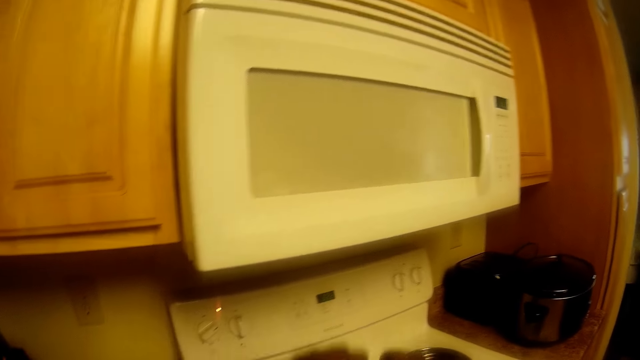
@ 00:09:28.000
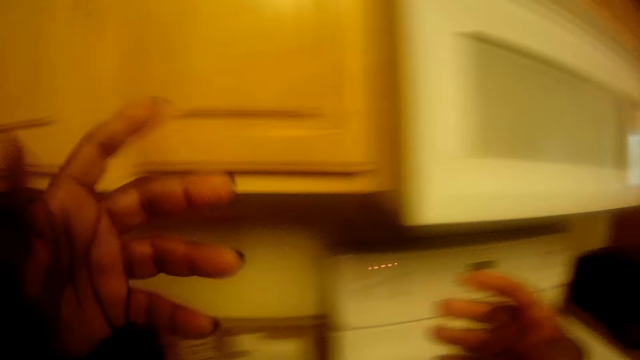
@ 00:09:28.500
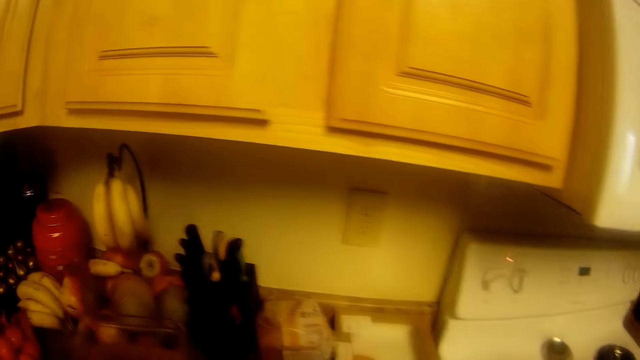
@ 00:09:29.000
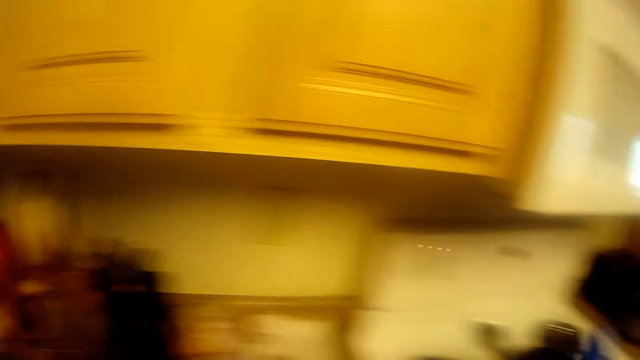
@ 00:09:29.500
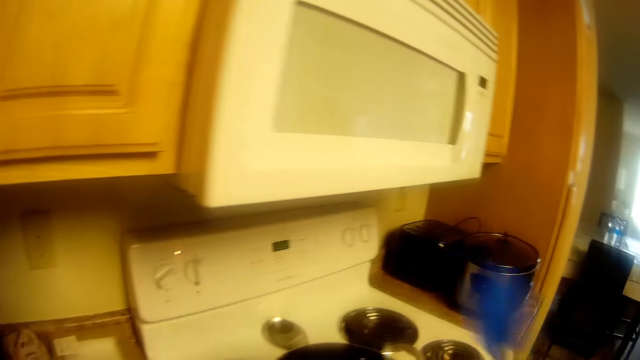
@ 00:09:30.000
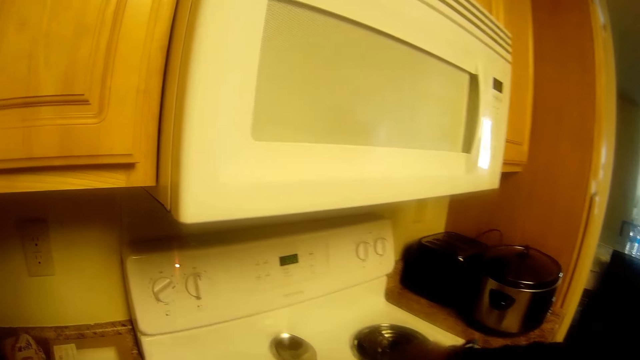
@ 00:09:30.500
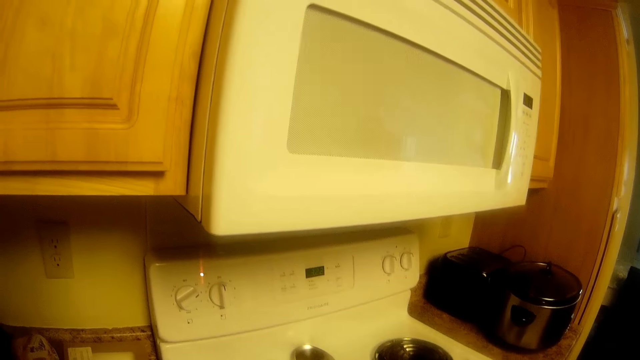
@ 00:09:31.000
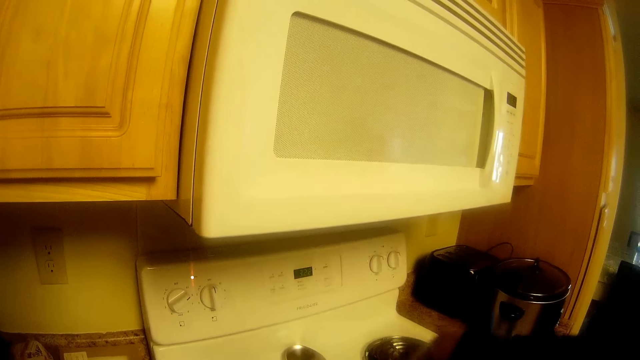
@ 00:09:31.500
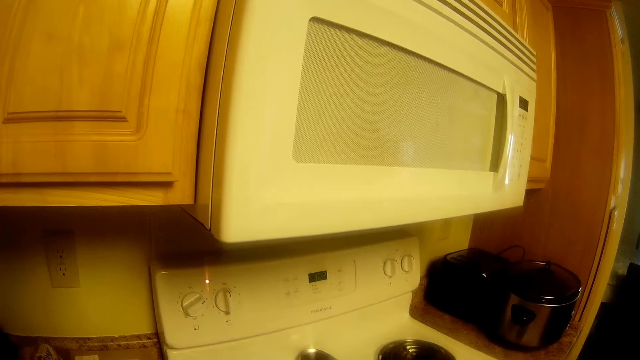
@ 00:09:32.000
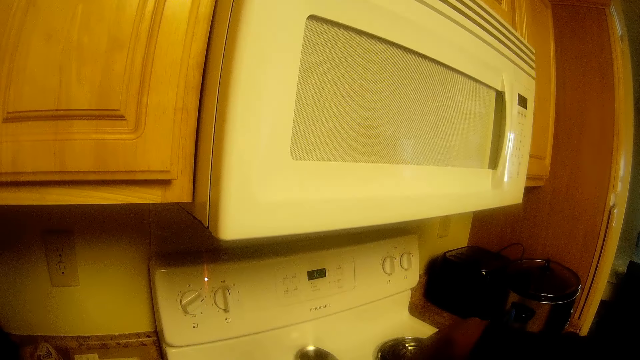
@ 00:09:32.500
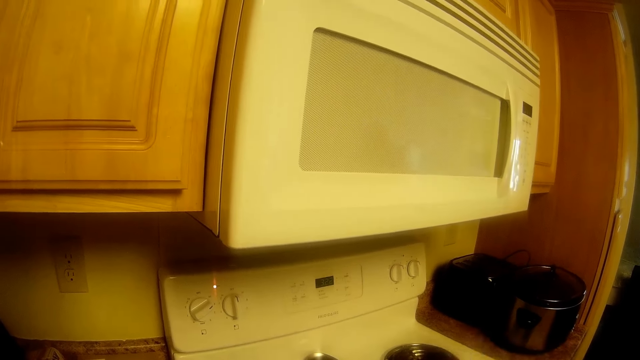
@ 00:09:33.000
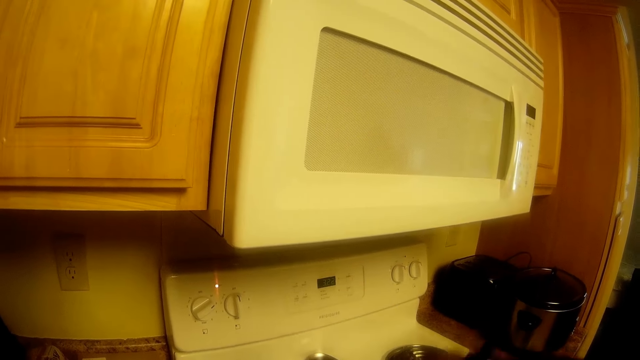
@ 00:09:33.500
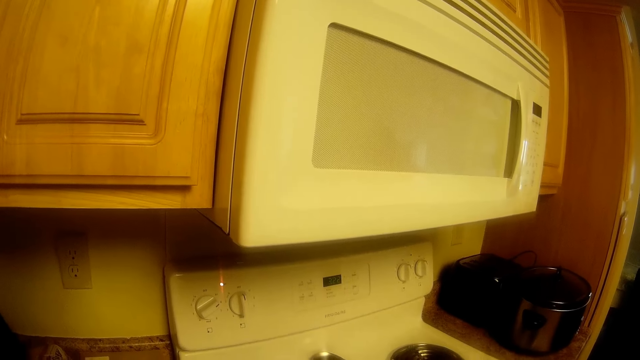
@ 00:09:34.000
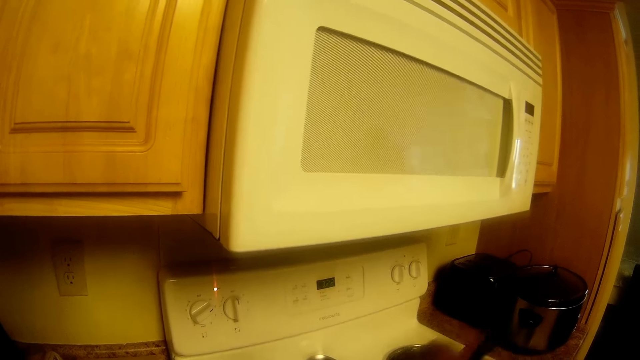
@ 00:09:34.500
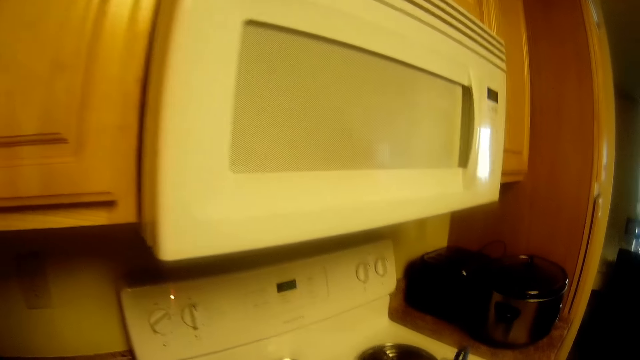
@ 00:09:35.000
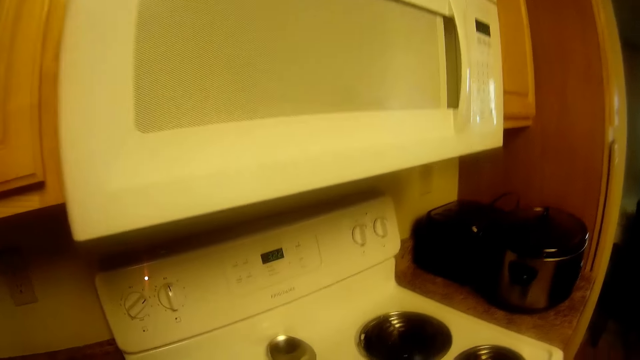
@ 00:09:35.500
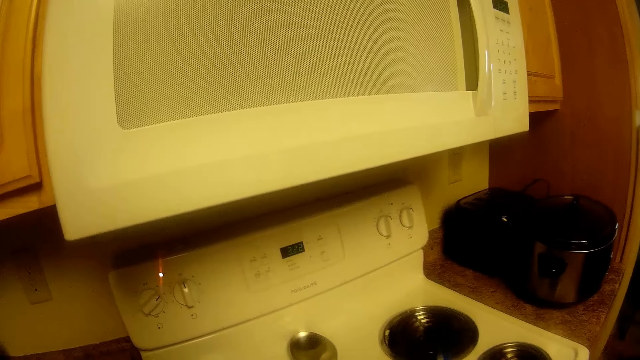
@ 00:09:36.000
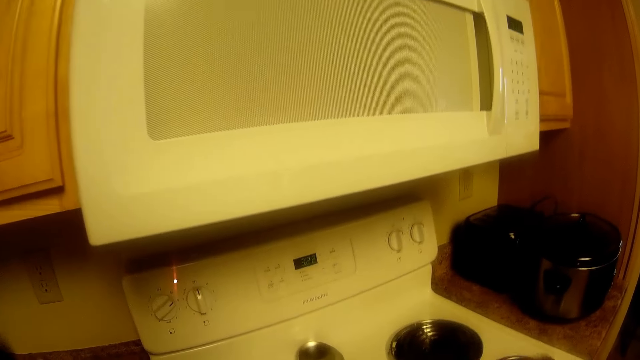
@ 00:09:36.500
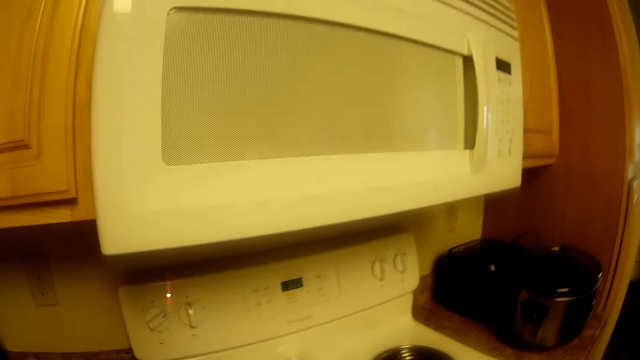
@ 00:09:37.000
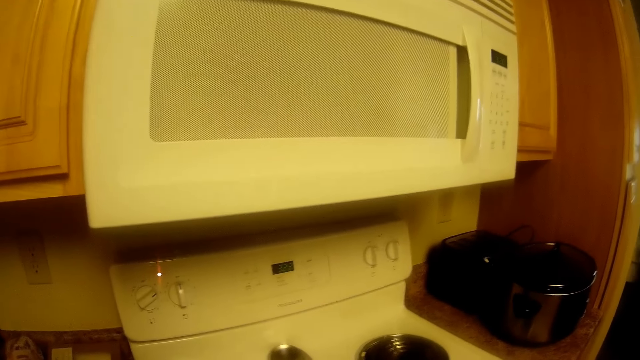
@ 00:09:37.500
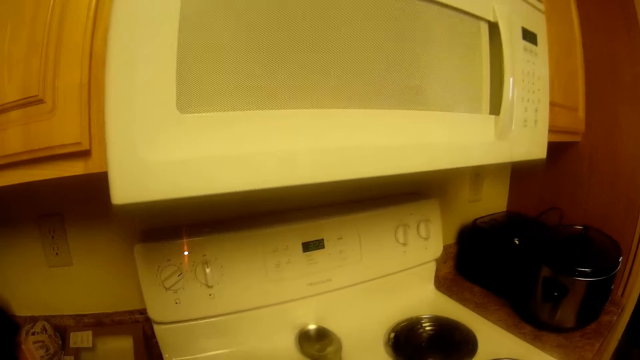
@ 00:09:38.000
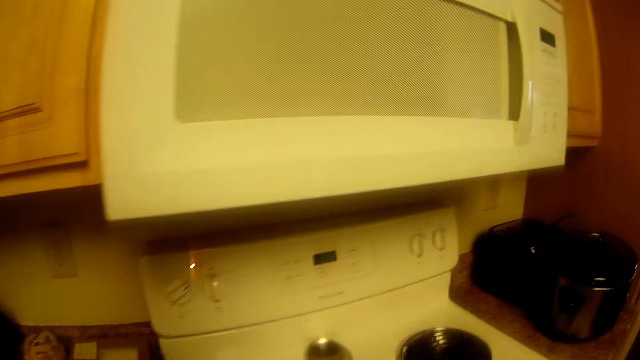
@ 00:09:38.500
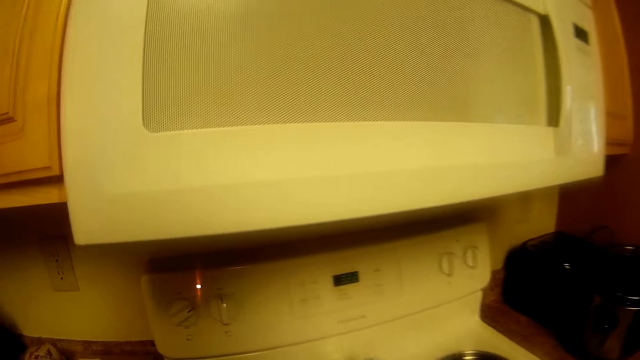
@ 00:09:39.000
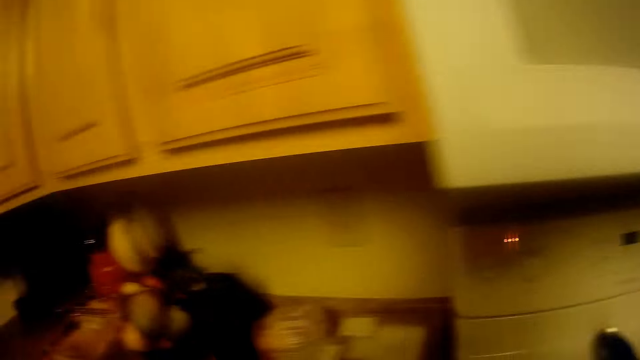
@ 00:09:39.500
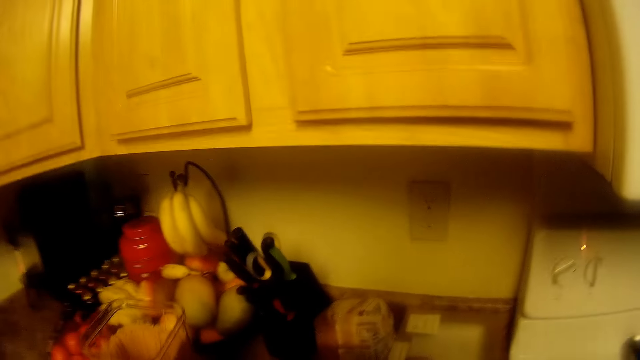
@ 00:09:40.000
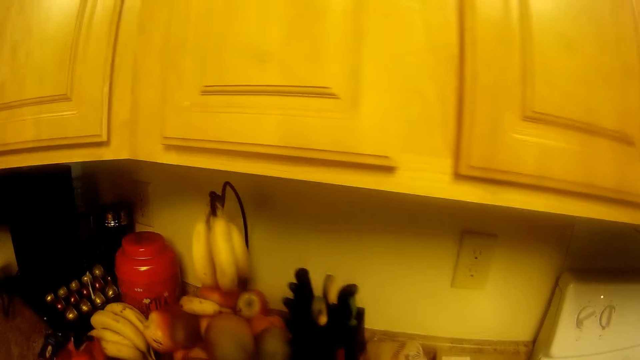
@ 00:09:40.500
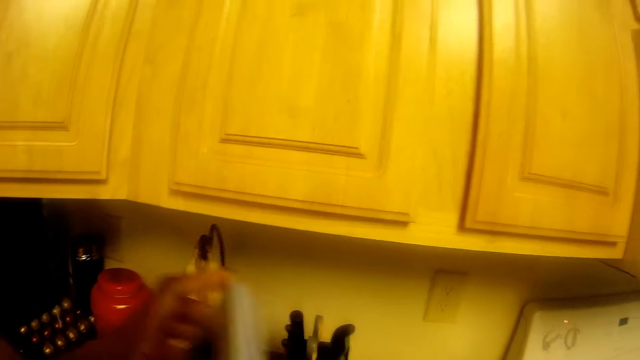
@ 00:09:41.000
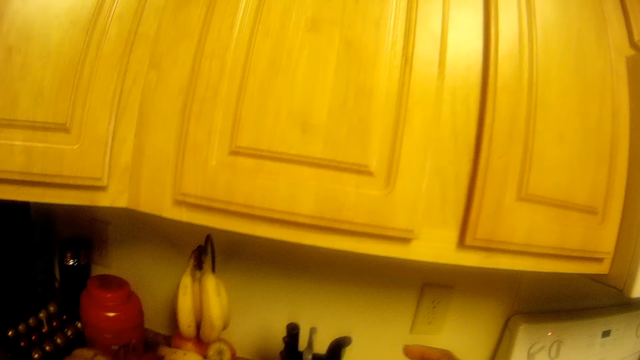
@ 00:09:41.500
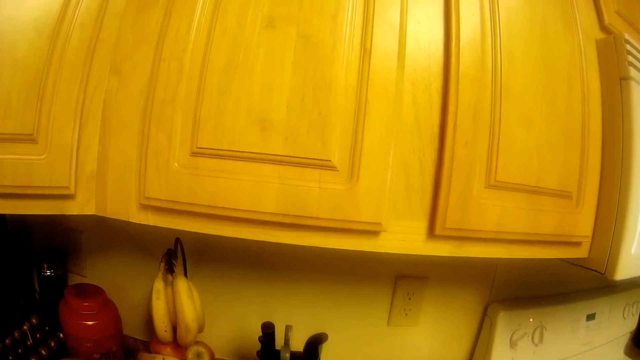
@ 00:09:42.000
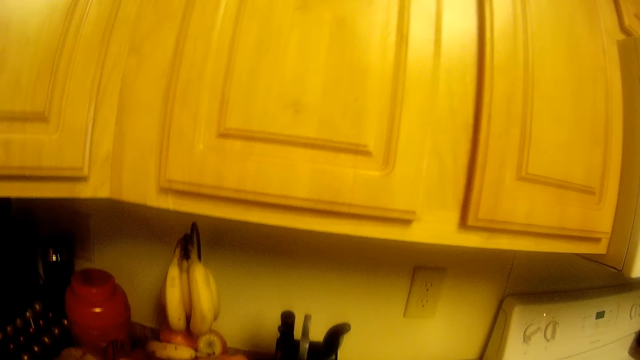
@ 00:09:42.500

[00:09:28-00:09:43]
The camera wearer lifts both hands. She puts a spoon into a pot on a stove with her right hand. She stirs the content in the pot with the spoon in her right hand. She talks to a woman. She puts the spoon on the stove with her right hand. She talks to the woman. She covers a container with a lid in her left hand. She lifts the plastic lid. She puts down the plastic lid.

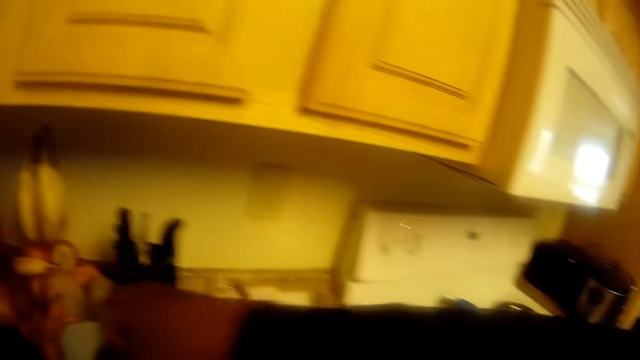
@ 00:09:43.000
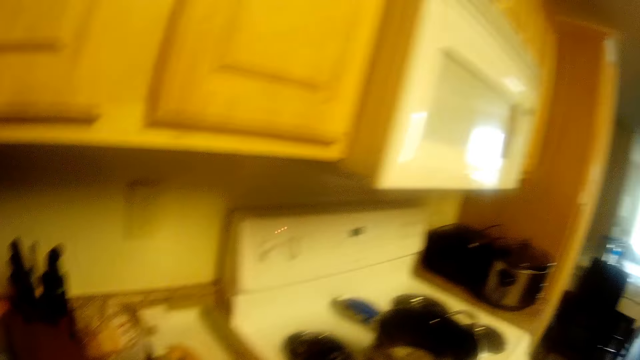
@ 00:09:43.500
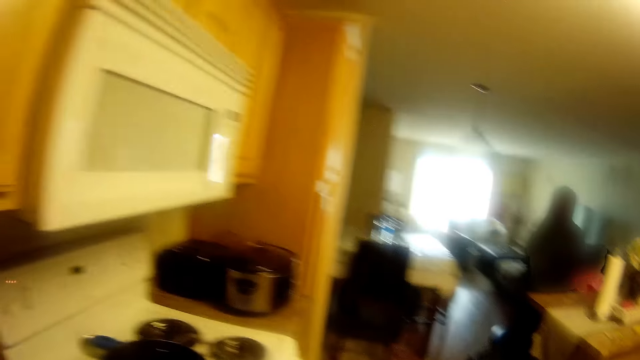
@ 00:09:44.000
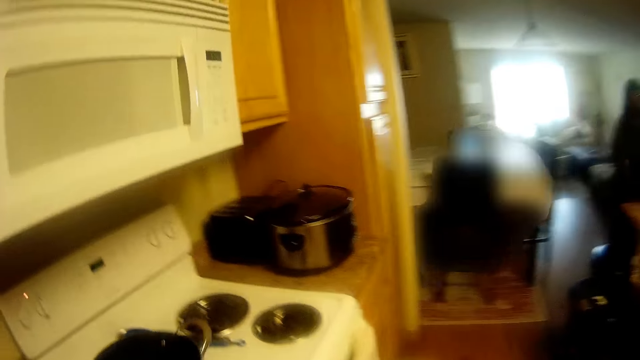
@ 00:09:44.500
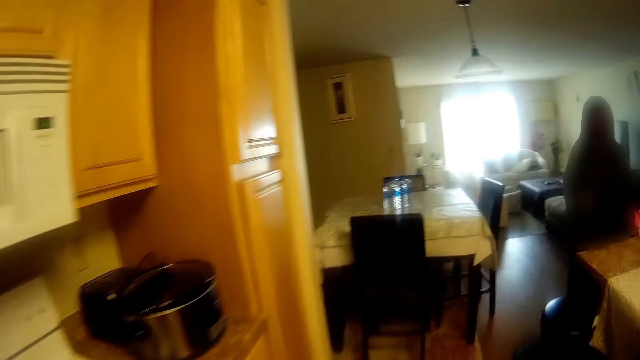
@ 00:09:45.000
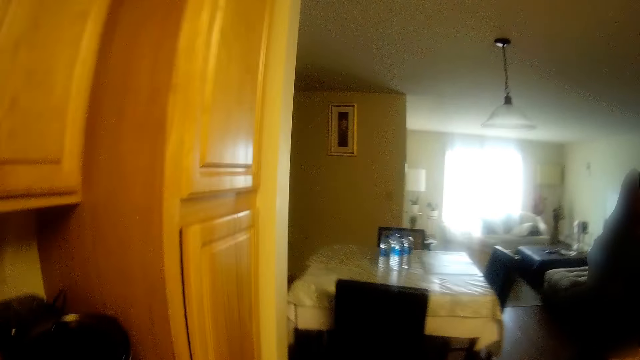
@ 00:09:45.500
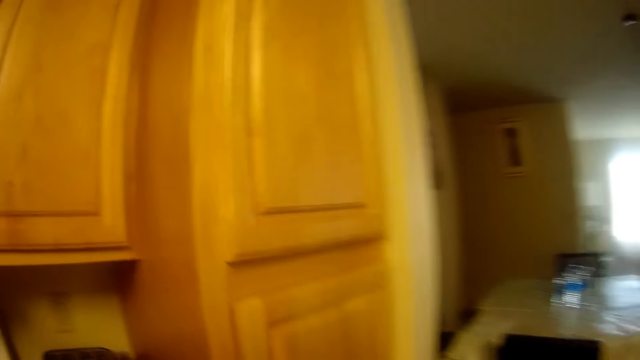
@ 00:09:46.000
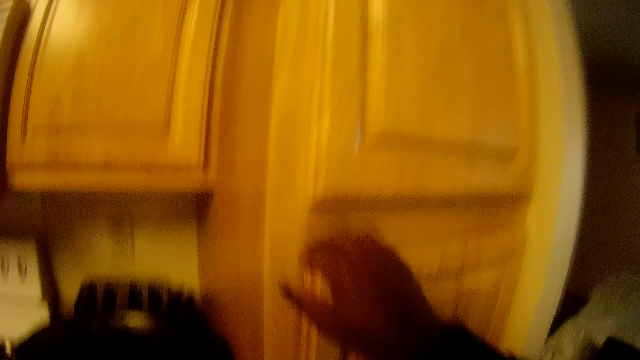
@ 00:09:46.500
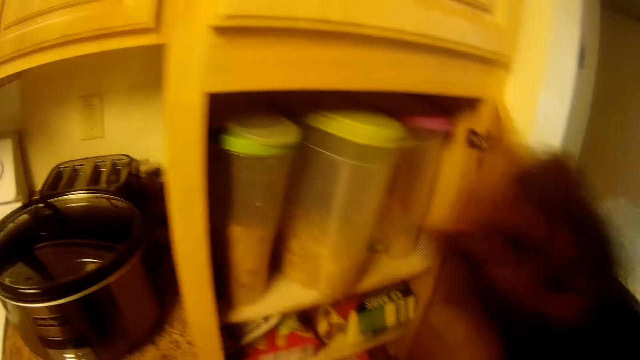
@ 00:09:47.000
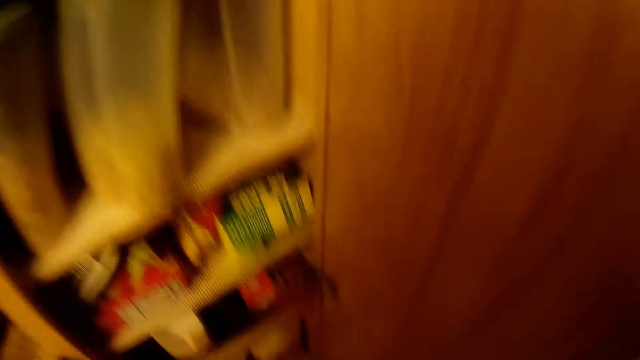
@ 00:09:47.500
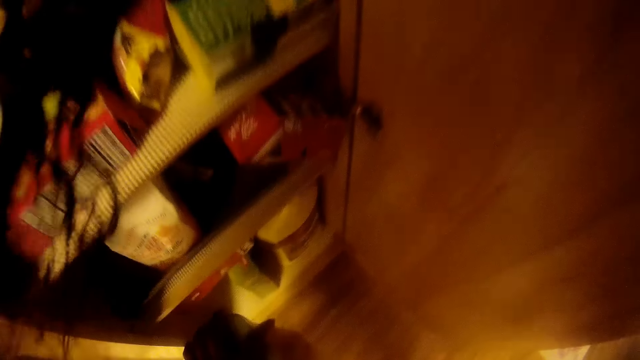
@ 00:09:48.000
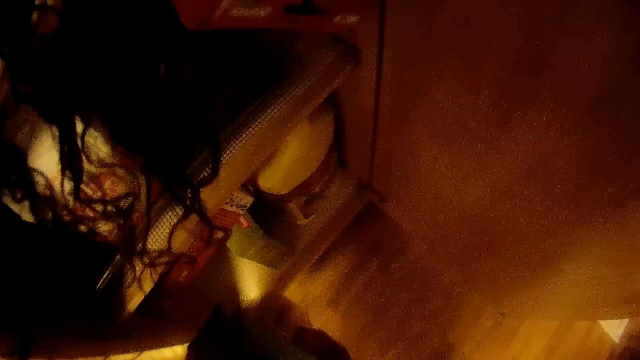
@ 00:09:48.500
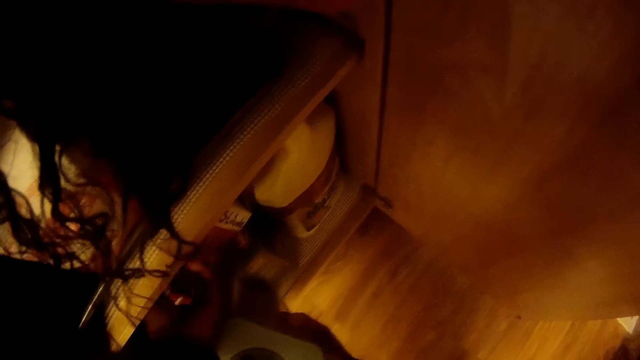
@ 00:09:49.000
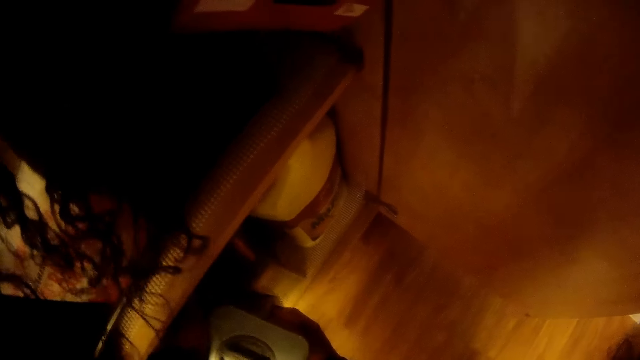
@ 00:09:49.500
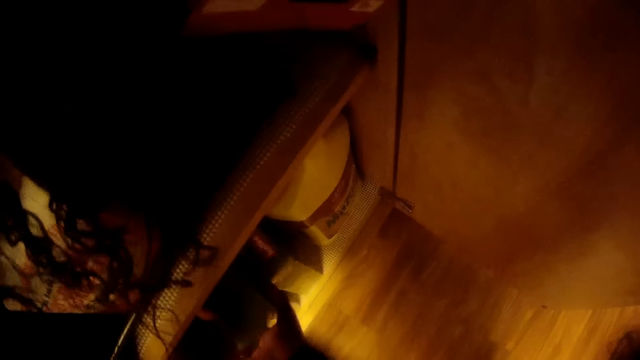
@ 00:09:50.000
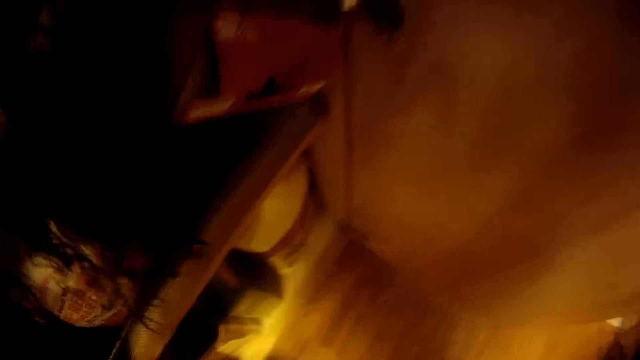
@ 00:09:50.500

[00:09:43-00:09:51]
The camera wearer adjusts the plastic lid. She walks. She opens a cupboard with her right hand. She bends down. She moves a pack in the cupboard with her left hand. She puts the container in the cupboard with her right hand. She talks to a woman.
